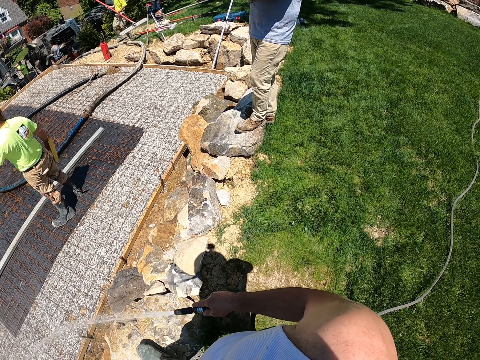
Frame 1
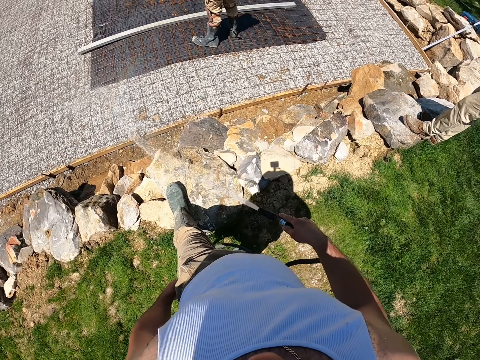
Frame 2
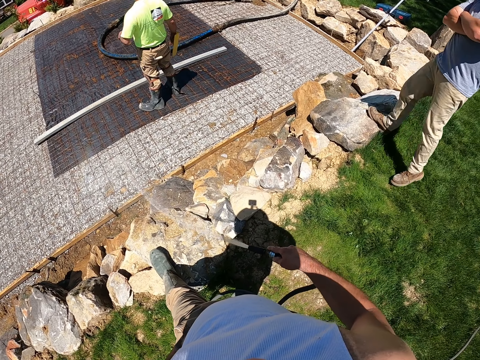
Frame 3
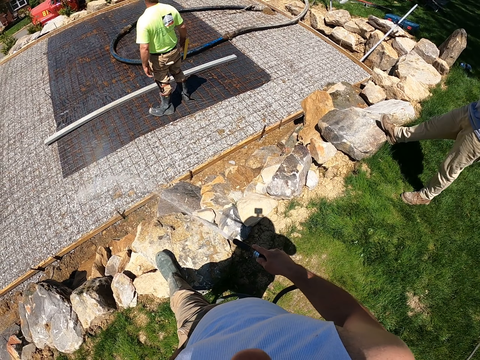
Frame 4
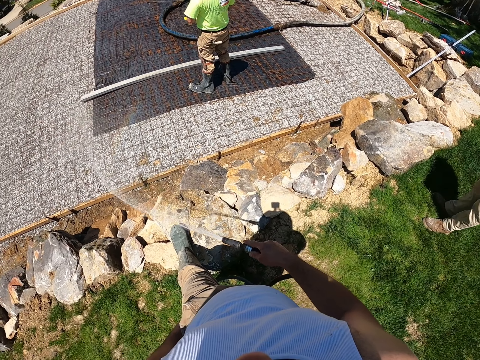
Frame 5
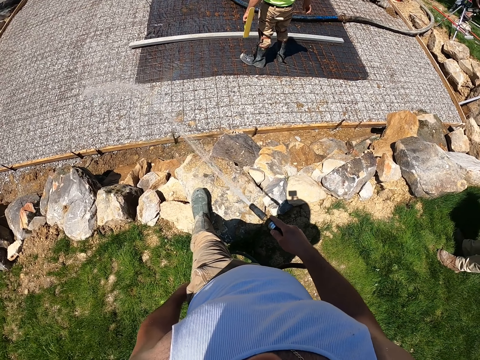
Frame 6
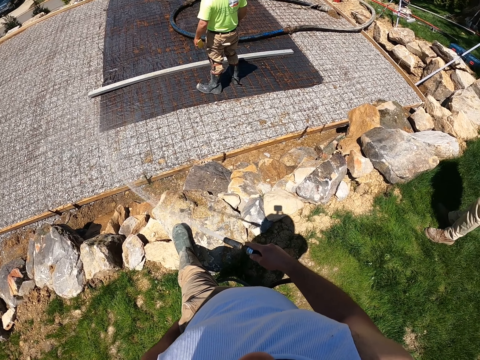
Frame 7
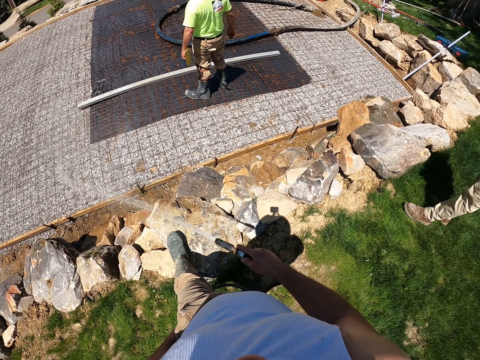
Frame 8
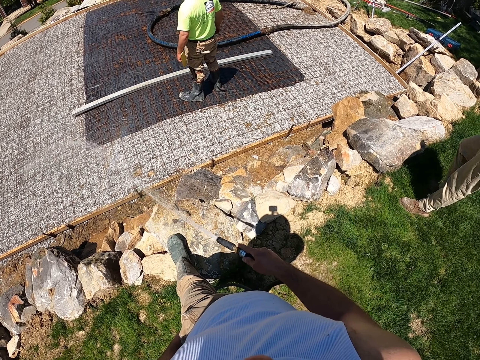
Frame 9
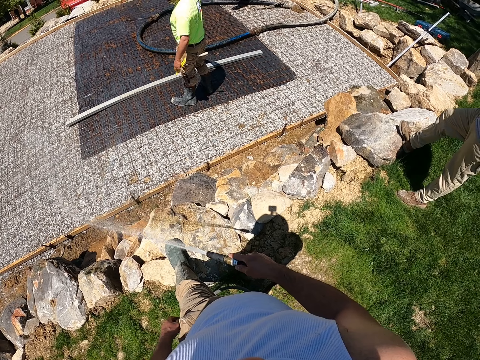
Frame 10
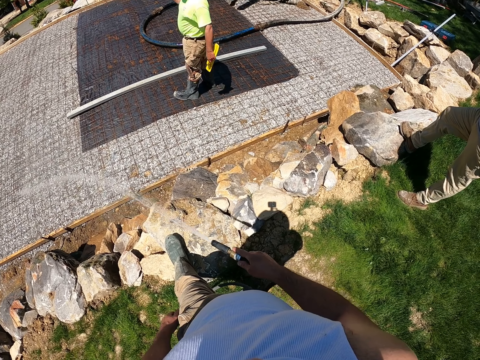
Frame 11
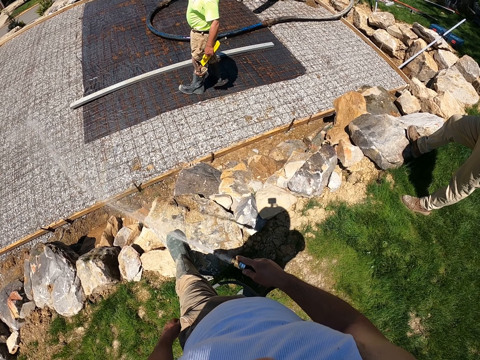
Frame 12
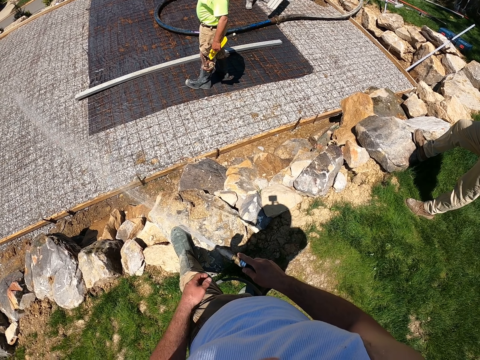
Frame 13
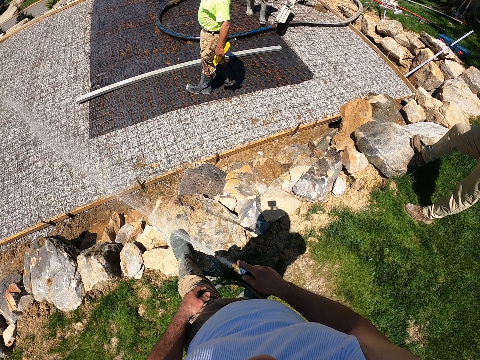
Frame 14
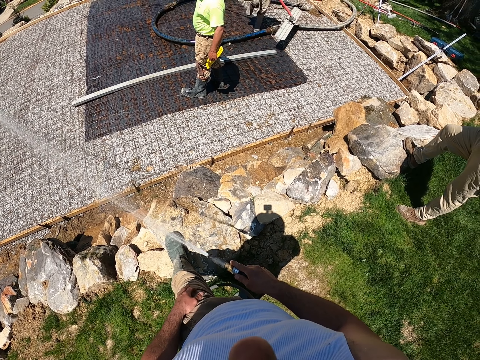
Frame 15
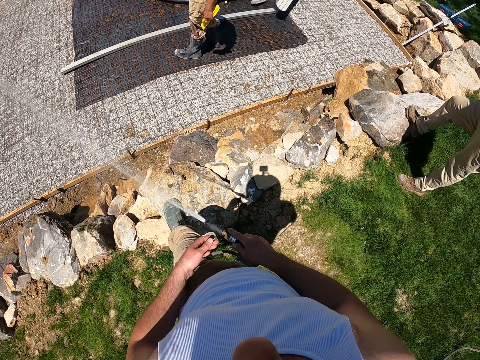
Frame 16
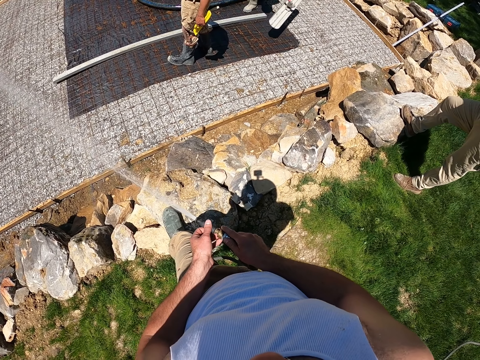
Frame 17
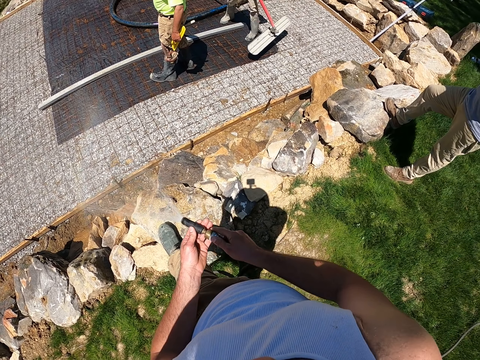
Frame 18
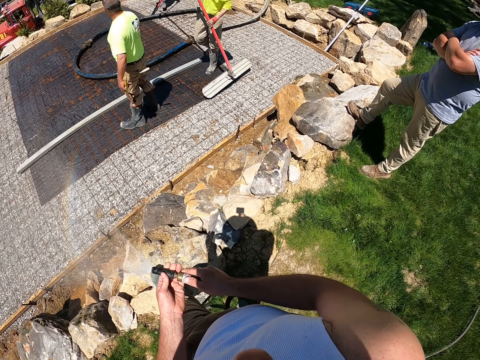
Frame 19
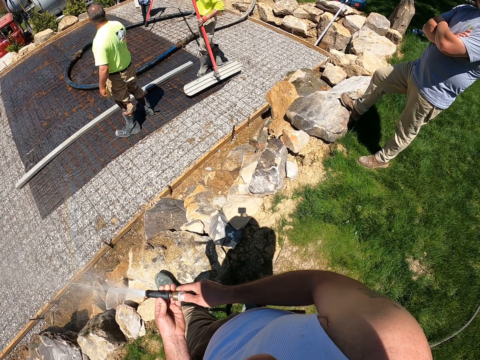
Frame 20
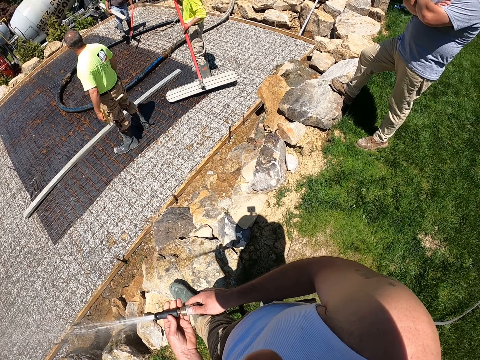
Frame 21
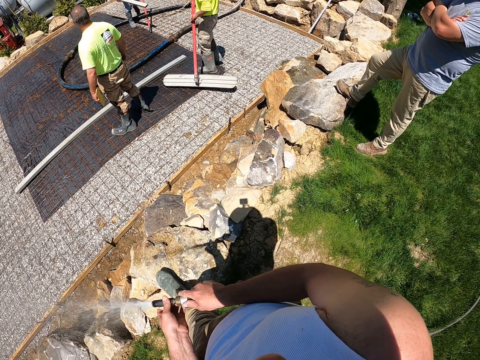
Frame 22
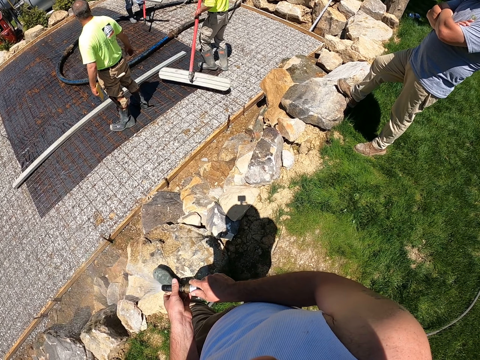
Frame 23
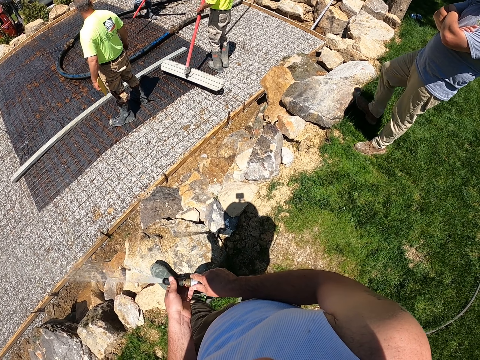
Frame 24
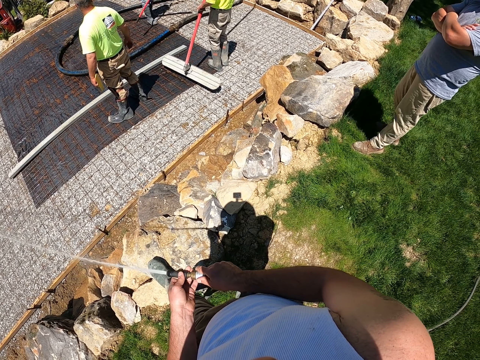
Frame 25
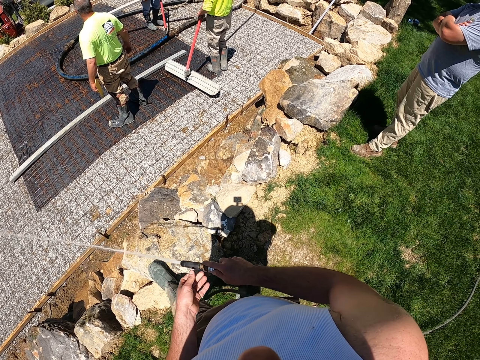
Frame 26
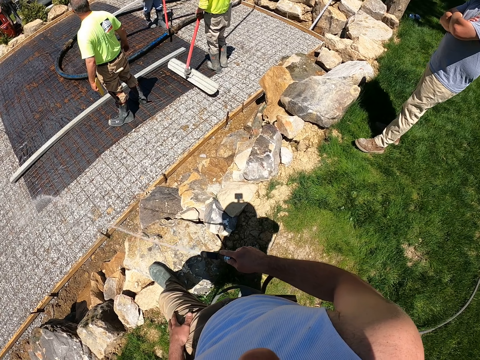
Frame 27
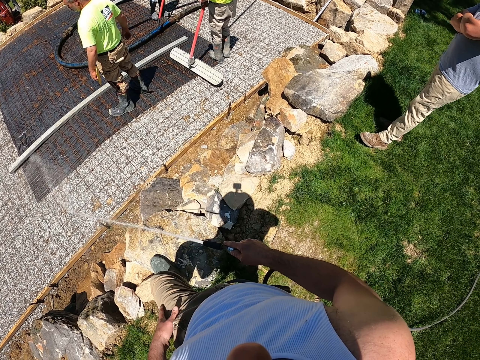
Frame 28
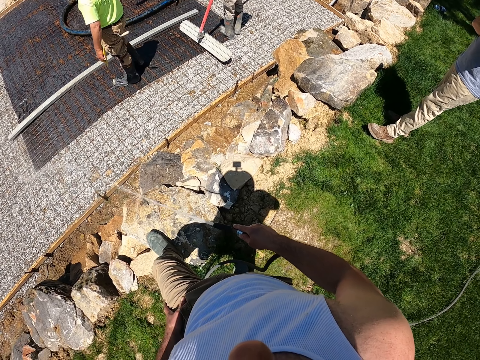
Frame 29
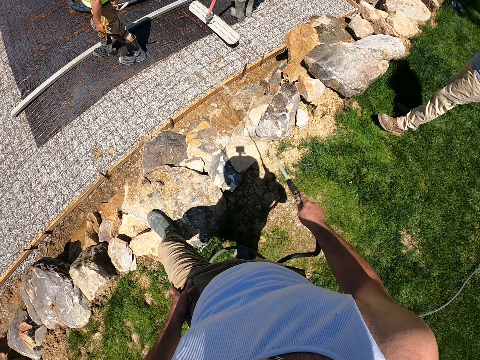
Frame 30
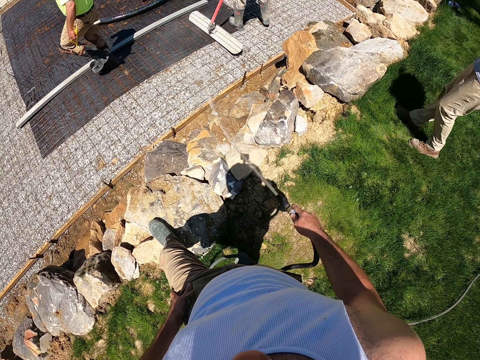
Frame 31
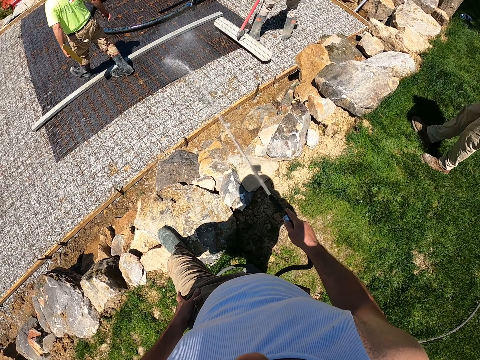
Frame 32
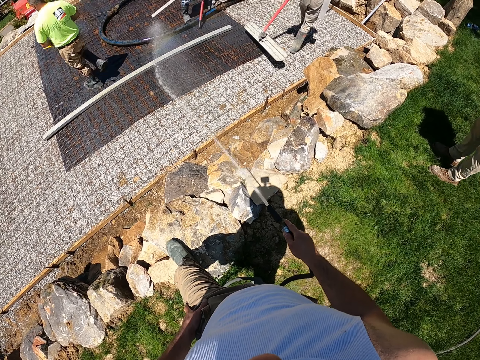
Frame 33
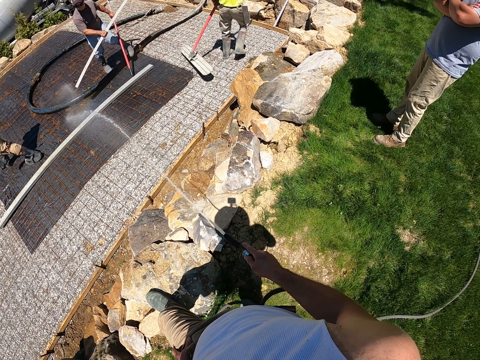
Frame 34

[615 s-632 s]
A man walks backwards and moves his hands. The camera wearer adjusts the hose nozzle of the water pipe as they spray water on the dry slab. Another man walks forward holding a concrete tool. Another man holds a concrete tool. The camera wearer sprays water on the construction site. They tighten the spraying pipe.

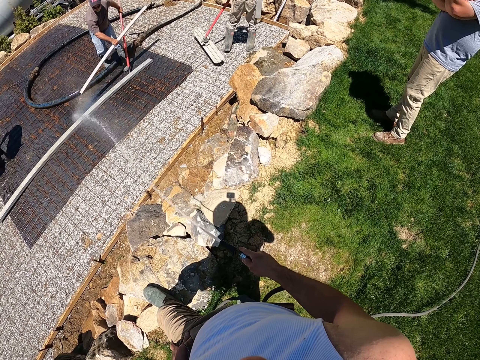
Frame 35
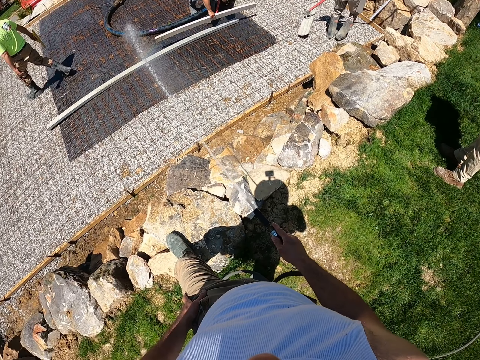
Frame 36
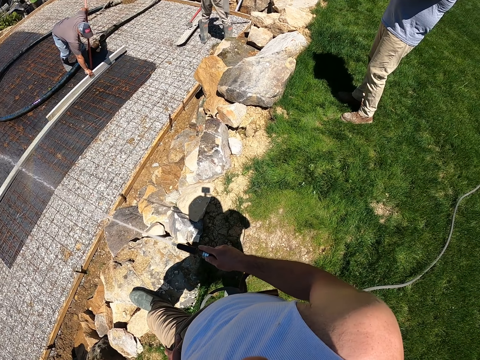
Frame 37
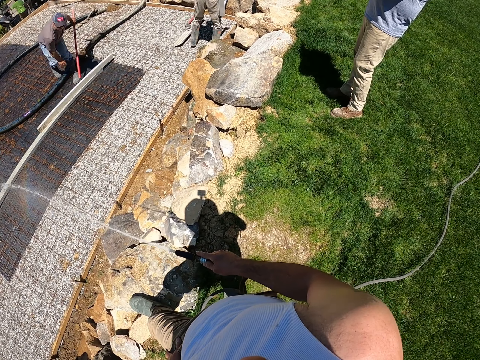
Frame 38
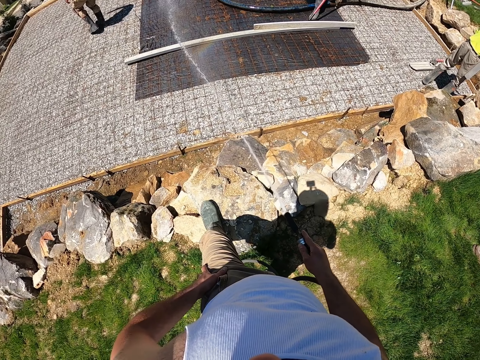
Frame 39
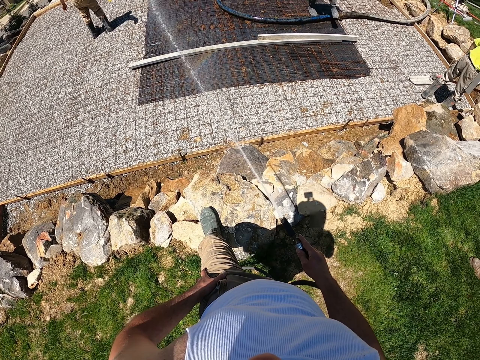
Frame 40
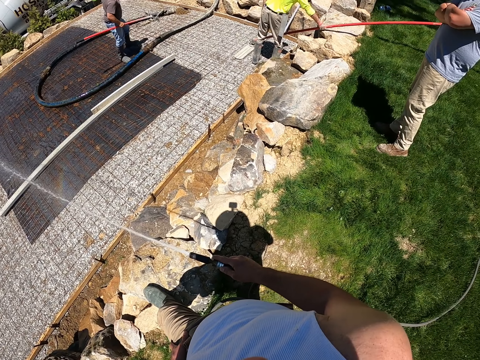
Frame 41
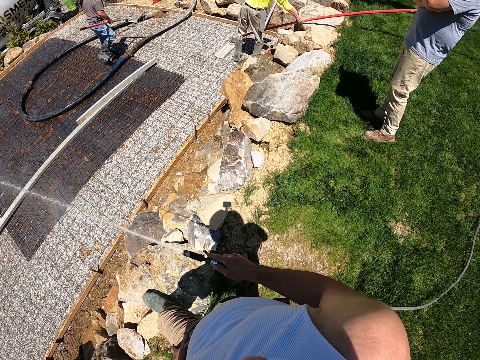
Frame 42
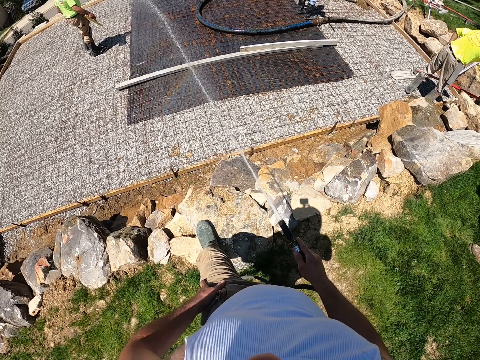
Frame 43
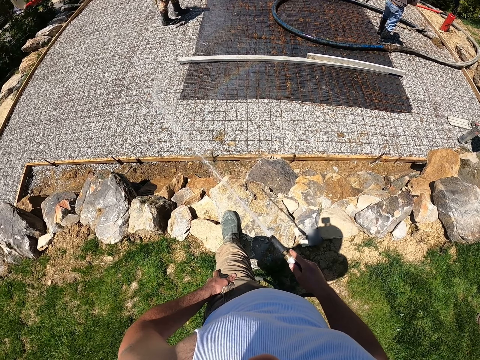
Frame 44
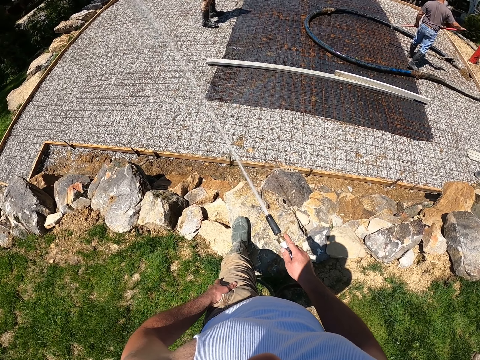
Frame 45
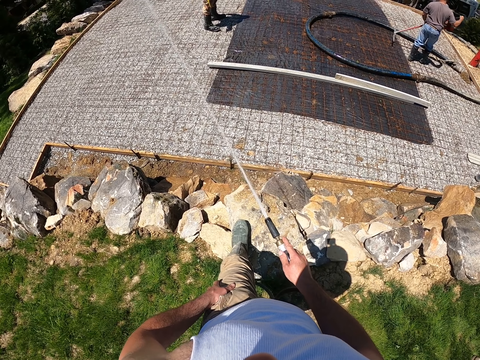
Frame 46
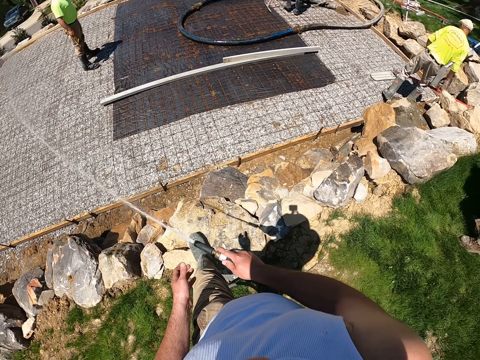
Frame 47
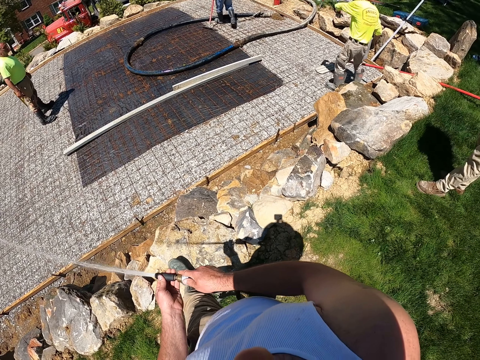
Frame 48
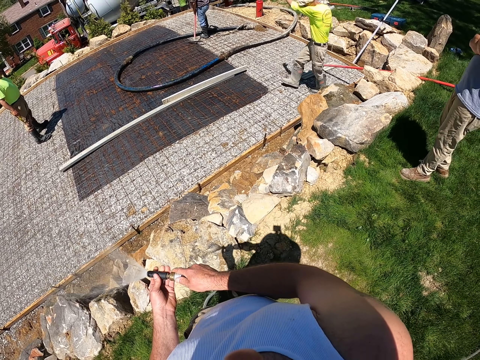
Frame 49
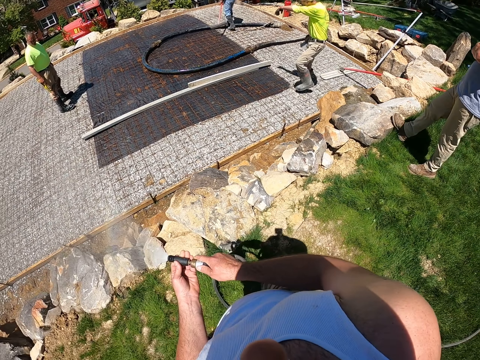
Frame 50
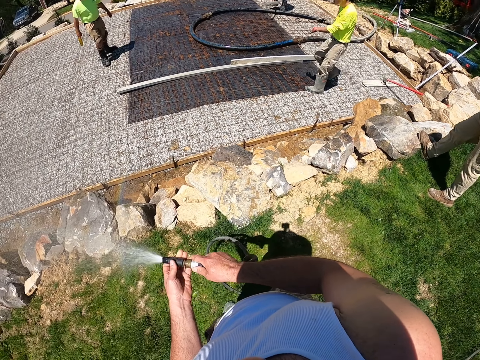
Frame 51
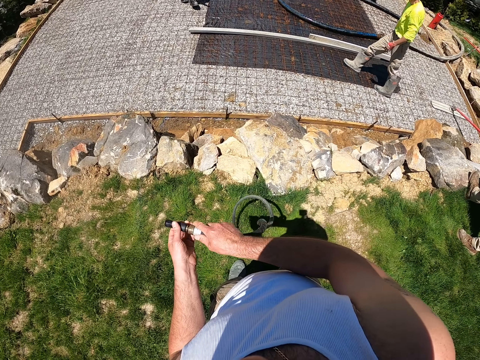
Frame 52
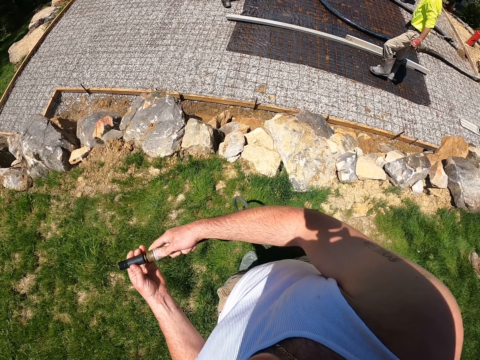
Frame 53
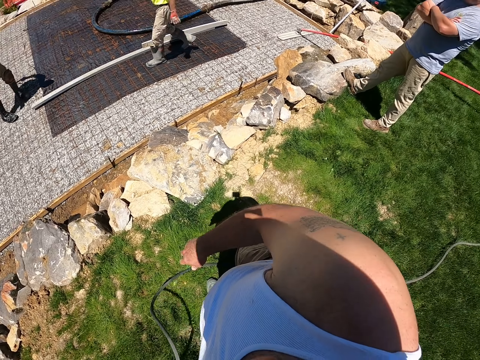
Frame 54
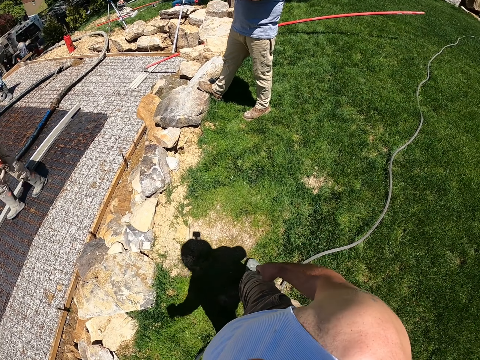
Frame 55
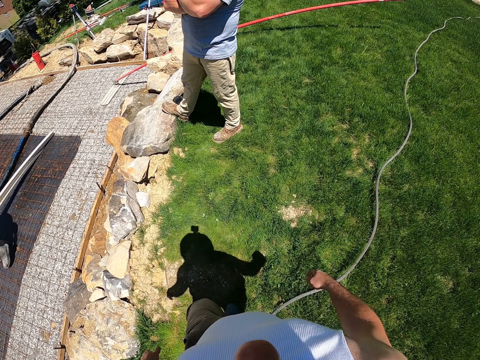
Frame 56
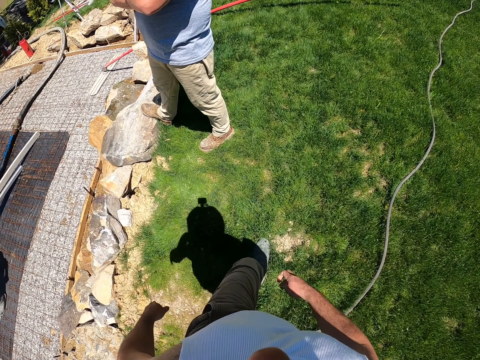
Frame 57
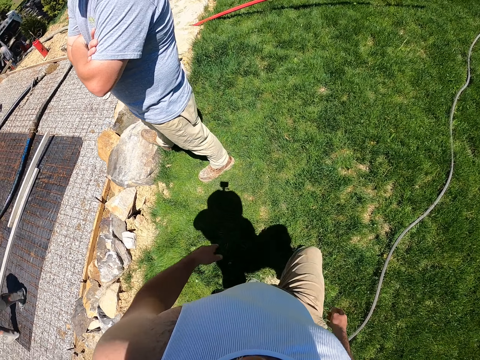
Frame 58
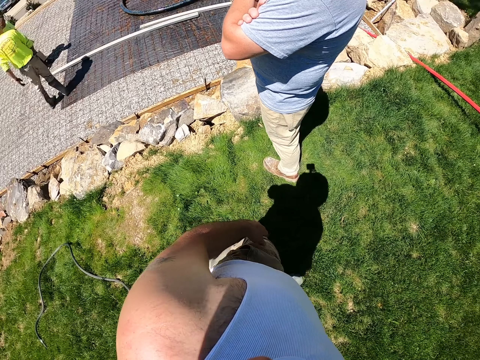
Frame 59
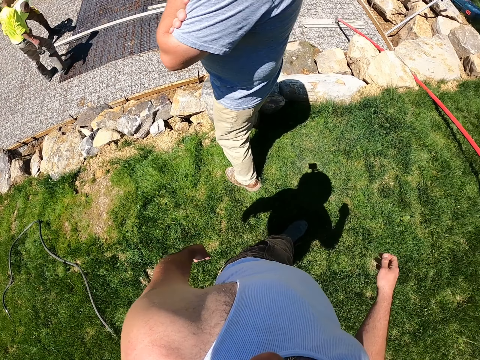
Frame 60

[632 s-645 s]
A man puts a metal down. Another man puts down a concrete tool. The first man walks away. The second man walks forward. Another man walks forward. The camera wearer closes the hose nozzle of the water pipe. They throw down the water pipe, walk past the first man and put the pipe down.
